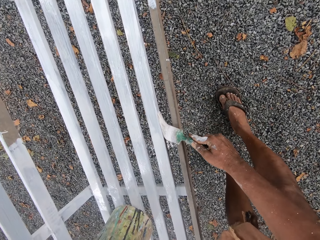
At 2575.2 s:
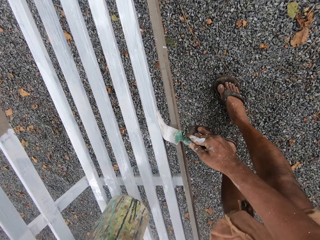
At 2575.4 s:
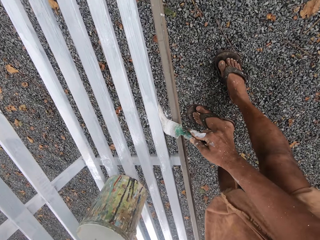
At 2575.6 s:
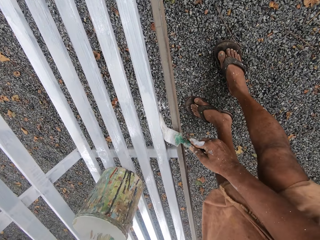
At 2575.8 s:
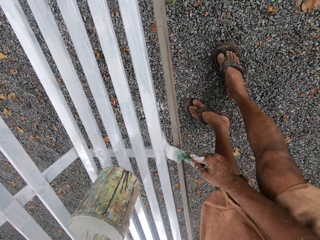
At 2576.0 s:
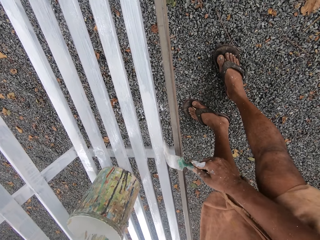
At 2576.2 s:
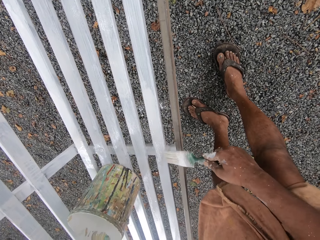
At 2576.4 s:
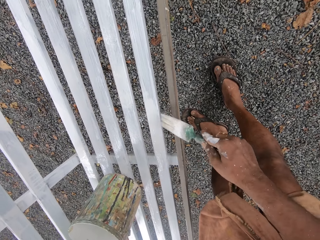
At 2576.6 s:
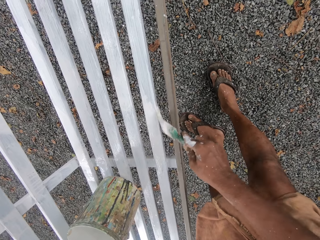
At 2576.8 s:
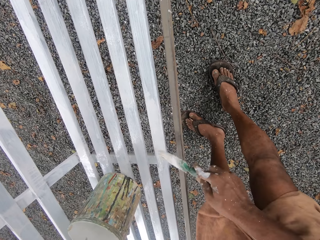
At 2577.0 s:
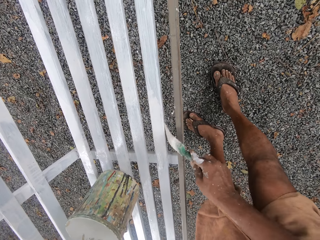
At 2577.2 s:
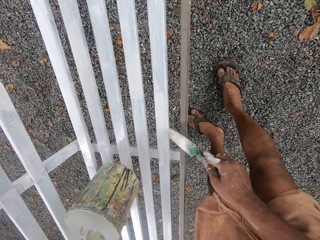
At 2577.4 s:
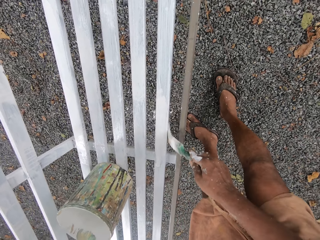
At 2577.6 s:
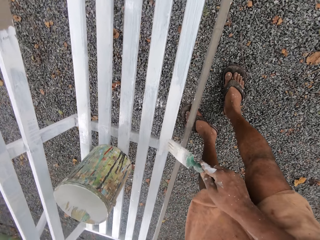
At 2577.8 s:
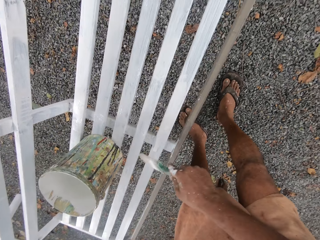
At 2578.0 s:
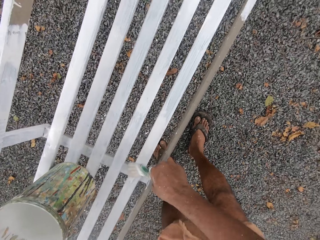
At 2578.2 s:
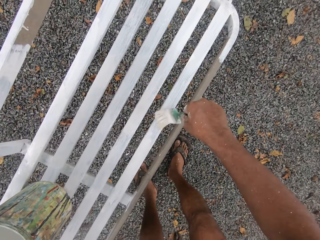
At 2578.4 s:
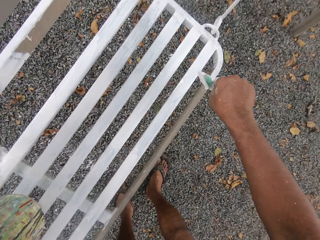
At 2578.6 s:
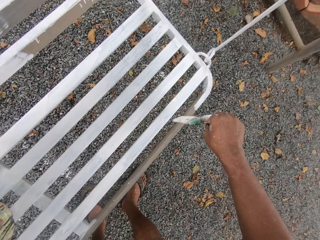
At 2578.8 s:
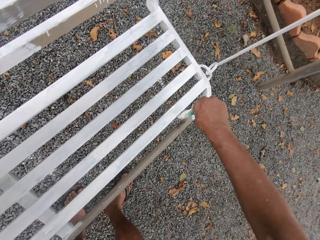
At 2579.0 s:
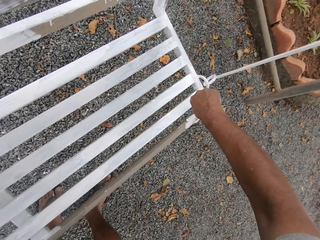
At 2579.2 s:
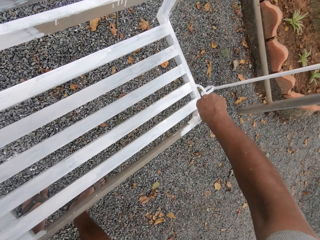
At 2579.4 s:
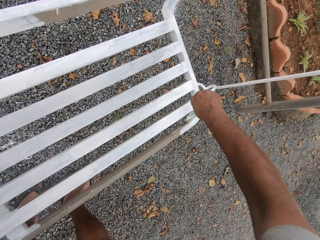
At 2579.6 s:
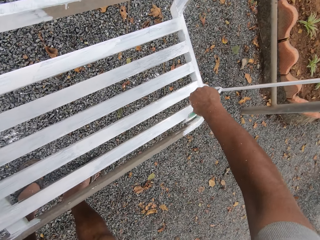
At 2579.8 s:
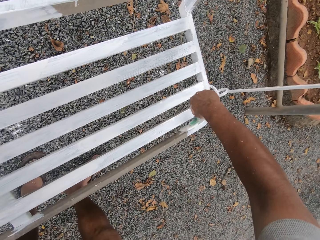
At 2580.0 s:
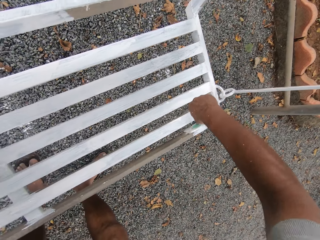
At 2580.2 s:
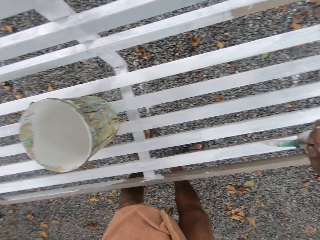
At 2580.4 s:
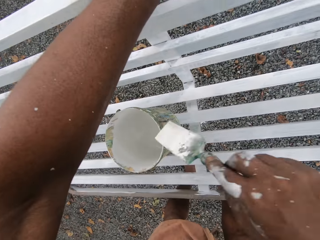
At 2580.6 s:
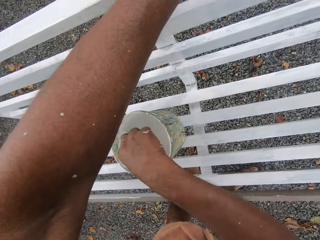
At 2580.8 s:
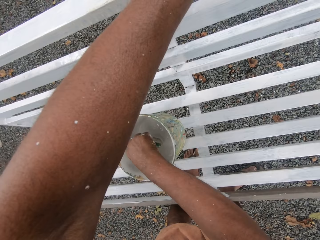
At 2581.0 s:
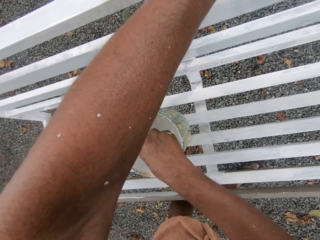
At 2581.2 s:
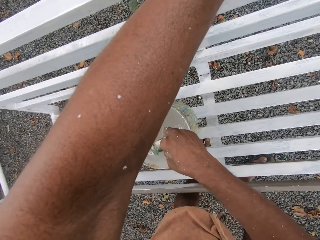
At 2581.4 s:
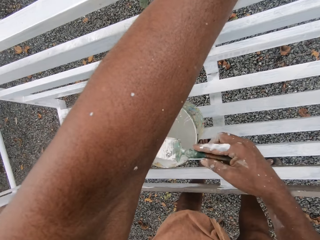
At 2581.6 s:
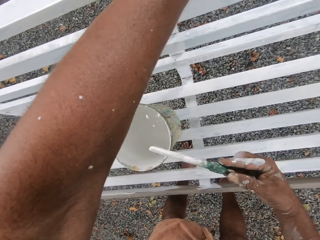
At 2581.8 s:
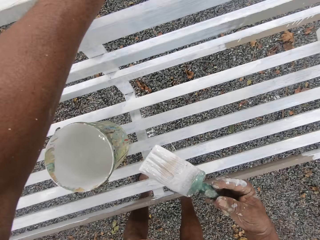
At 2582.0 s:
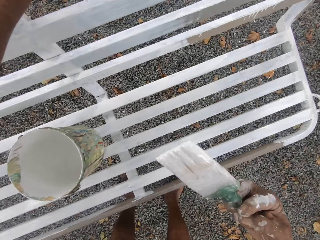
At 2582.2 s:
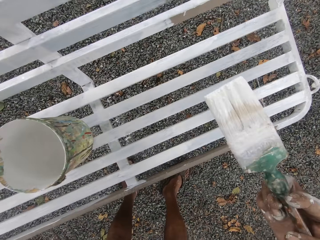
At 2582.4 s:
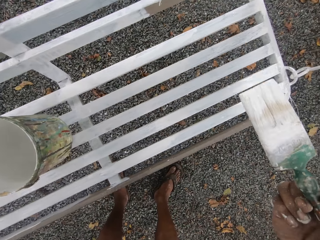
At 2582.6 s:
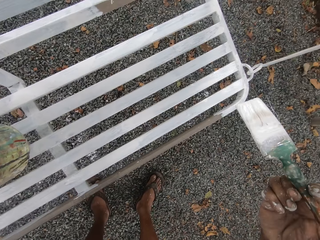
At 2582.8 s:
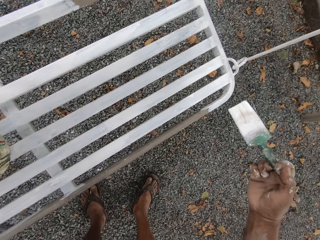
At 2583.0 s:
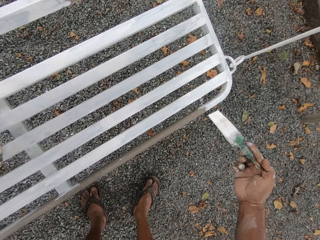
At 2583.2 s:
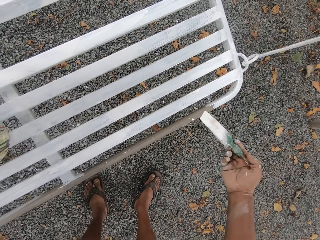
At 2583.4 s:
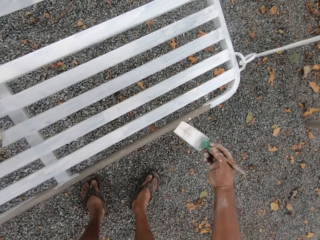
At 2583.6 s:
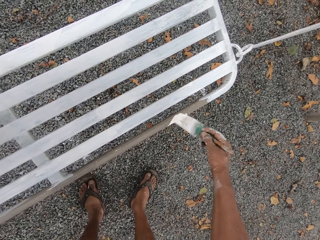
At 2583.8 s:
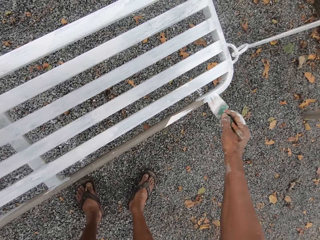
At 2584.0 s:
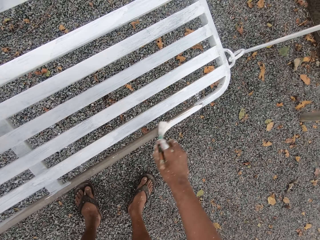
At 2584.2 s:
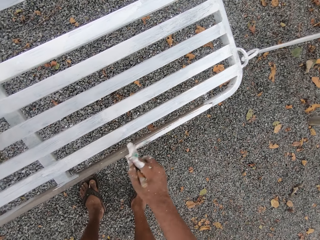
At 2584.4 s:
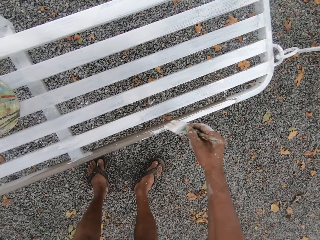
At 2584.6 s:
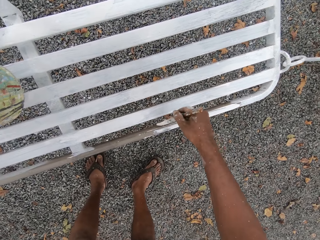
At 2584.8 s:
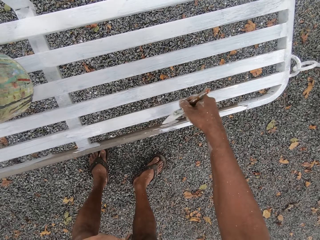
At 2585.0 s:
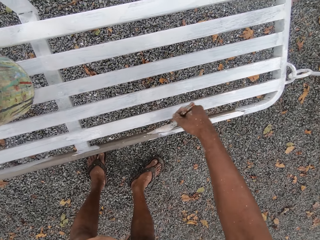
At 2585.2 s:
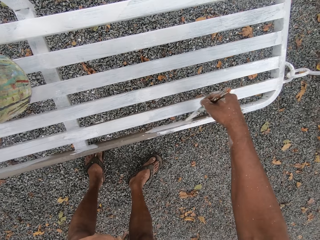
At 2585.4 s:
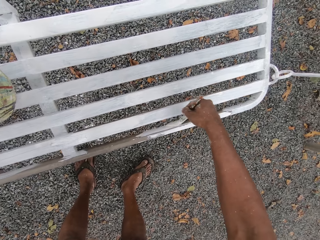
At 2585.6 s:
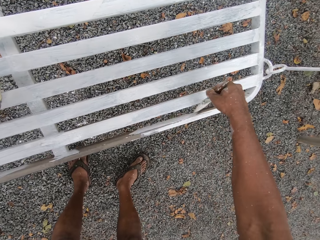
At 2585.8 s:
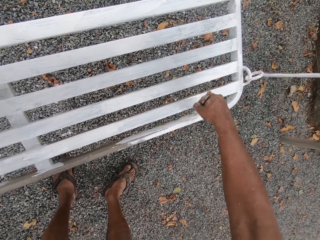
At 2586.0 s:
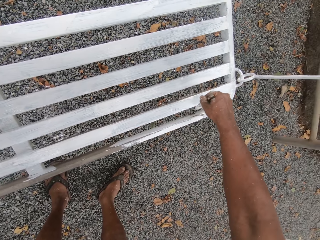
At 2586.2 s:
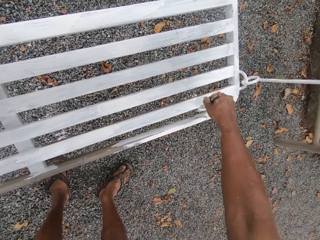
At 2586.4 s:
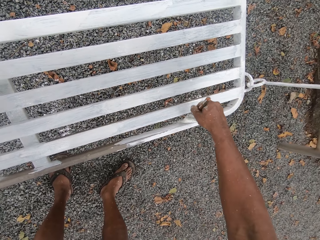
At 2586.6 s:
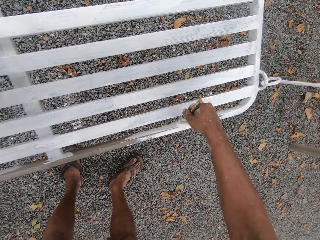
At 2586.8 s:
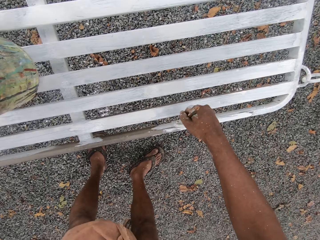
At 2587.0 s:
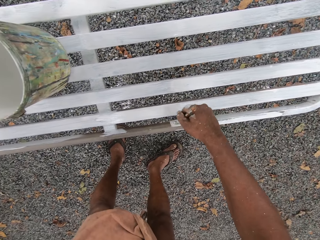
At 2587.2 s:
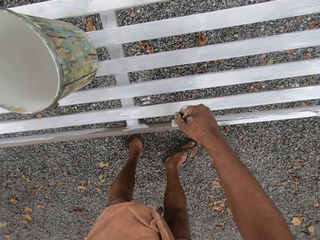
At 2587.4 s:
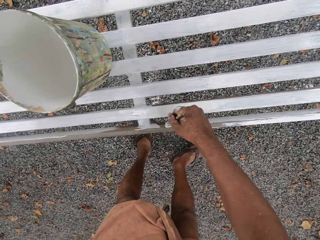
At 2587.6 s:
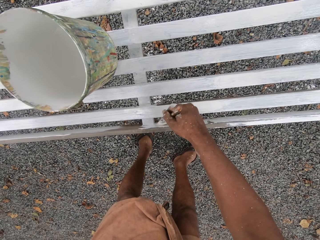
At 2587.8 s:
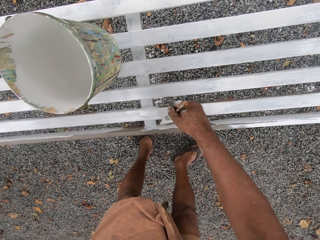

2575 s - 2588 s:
The camera wearer dips the paintbrush into the paint can on the swing set. They hold the paintbrush. They paint the swing set with the paintbrush.

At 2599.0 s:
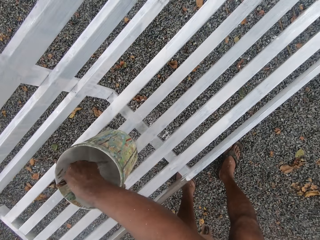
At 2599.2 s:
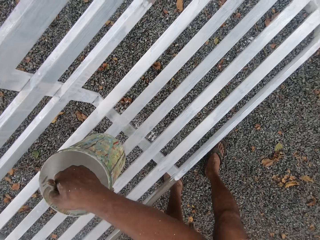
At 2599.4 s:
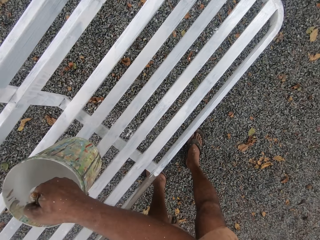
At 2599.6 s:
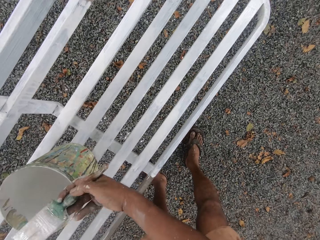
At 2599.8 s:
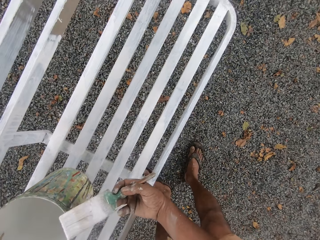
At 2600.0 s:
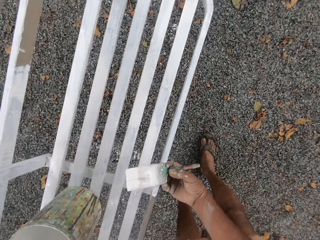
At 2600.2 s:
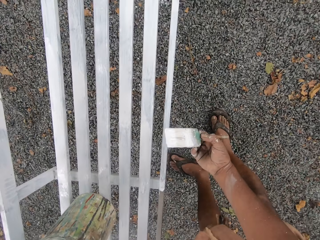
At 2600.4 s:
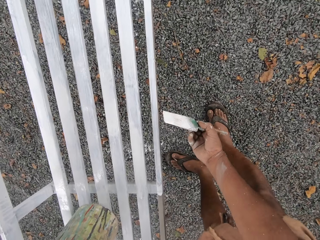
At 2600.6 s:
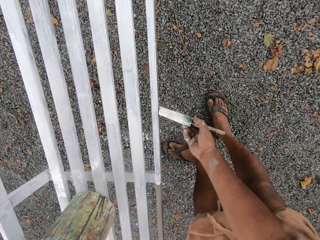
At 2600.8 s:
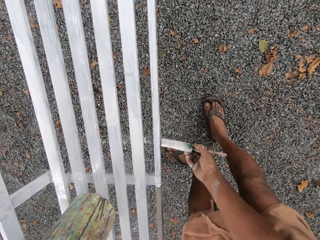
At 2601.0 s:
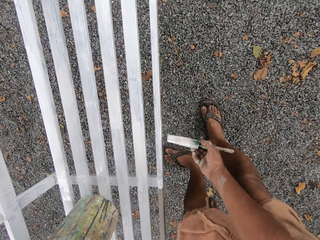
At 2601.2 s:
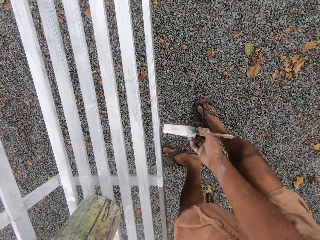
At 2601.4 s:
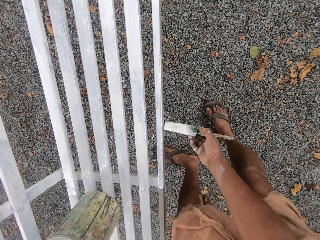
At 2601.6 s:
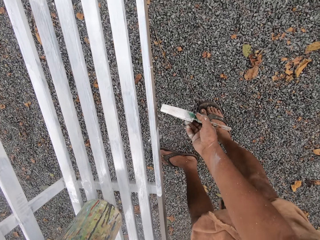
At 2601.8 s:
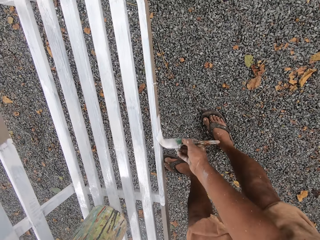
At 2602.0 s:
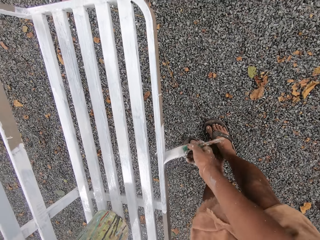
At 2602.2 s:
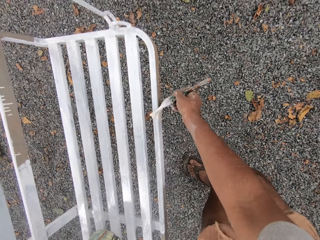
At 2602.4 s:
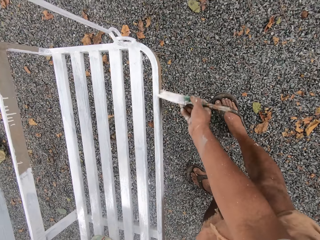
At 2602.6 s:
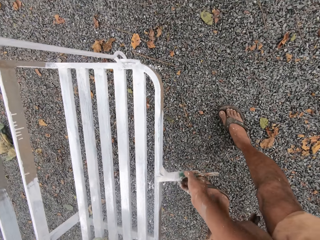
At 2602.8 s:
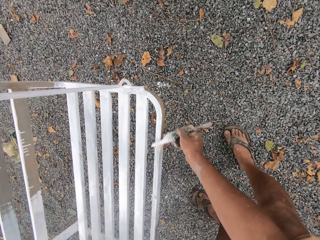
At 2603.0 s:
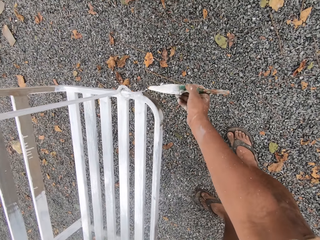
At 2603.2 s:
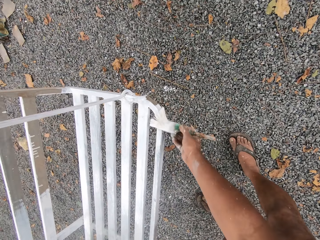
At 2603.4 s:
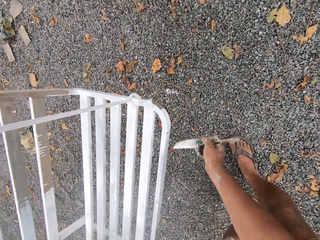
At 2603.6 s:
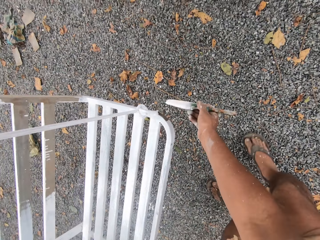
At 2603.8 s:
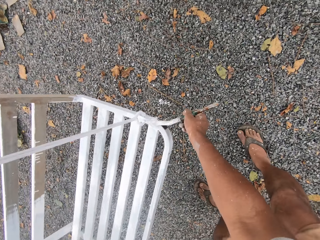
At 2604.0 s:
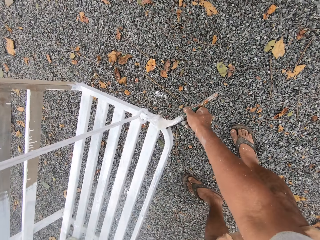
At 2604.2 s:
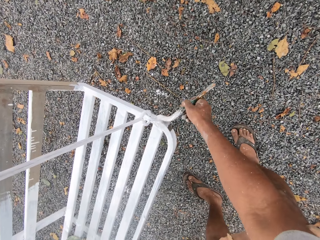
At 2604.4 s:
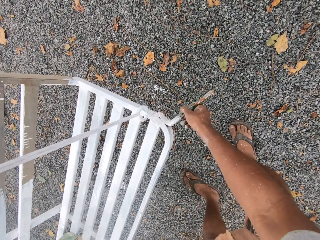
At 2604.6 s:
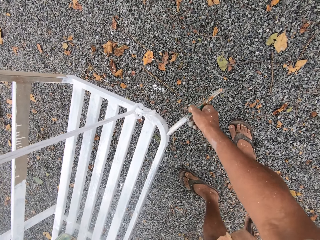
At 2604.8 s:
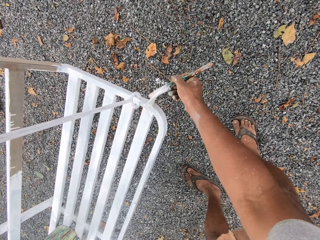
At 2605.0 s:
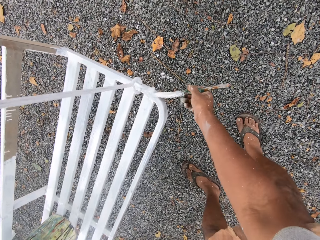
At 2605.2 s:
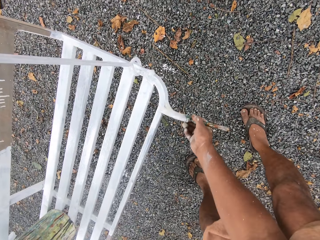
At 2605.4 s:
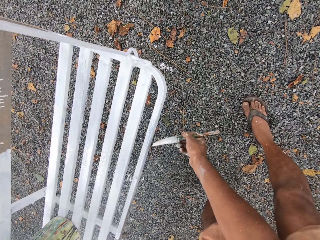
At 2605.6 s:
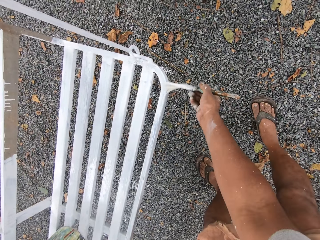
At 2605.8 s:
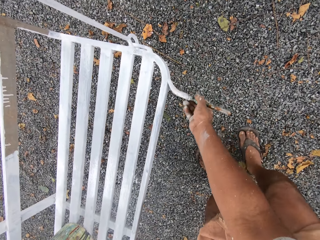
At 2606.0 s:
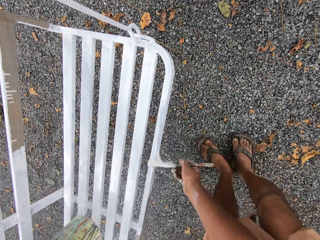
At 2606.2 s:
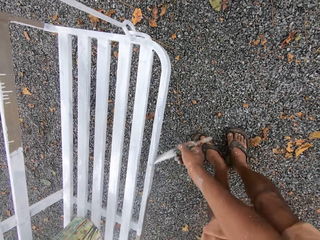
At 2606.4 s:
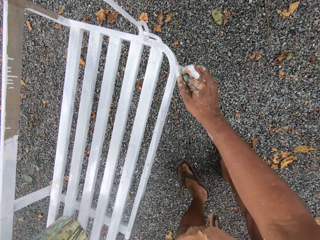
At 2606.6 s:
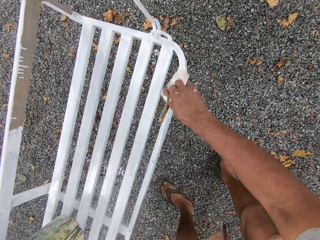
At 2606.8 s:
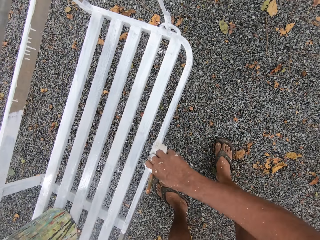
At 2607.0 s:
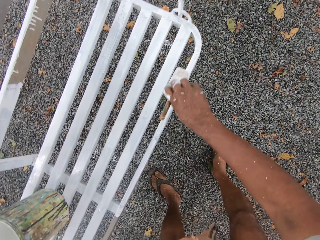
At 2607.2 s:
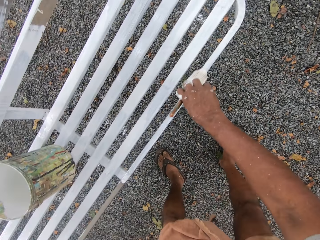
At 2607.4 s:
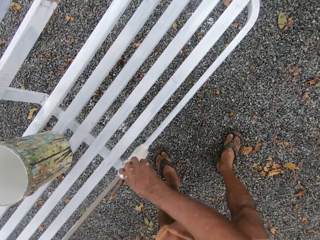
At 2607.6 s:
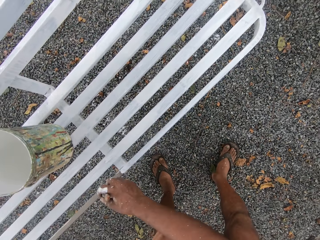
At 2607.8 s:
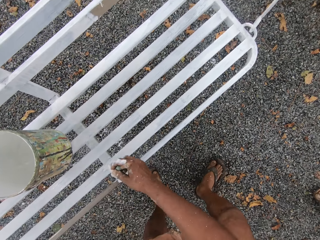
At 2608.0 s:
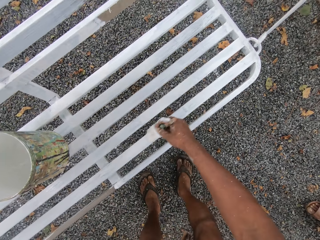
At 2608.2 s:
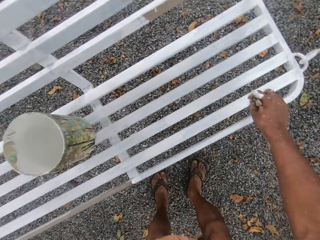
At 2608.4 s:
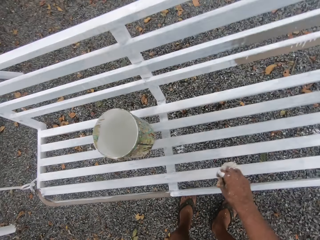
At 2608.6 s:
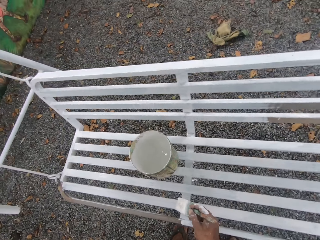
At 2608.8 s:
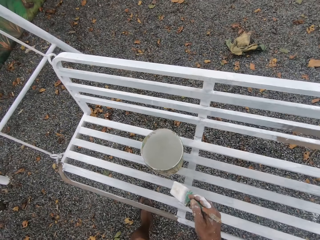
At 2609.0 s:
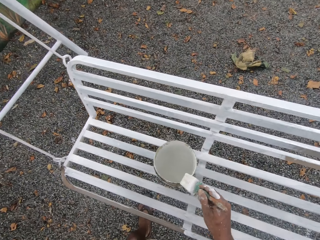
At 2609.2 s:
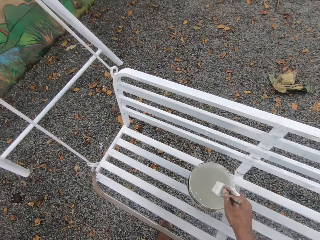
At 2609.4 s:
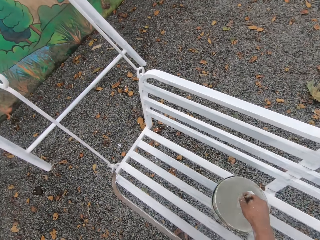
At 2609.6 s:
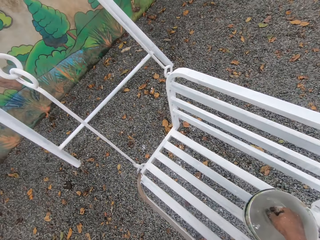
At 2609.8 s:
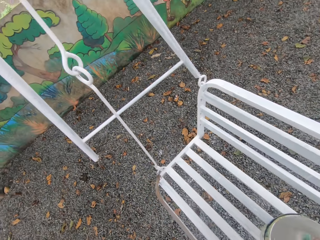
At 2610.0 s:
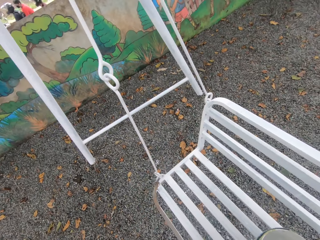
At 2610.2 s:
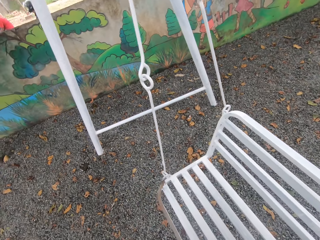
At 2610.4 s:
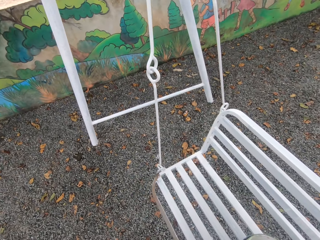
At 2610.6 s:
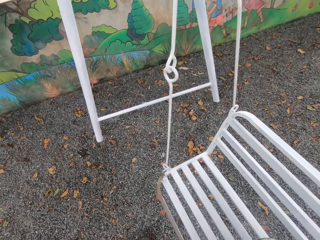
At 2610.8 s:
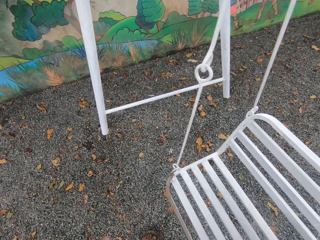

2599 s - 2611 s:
The camera wearer dips the paintbrush into the paint can on the swing set. They paint the swing set with the paintbrush. They dip the paintbrush into the paint can on the swing set.
